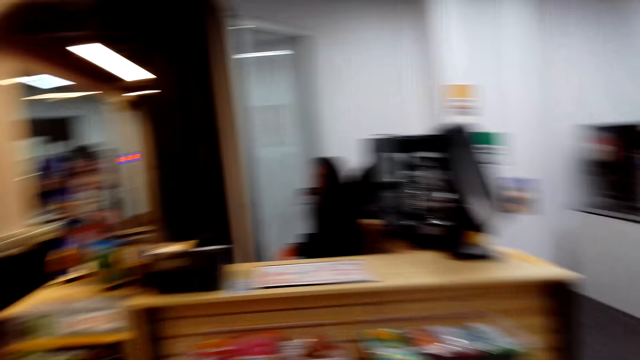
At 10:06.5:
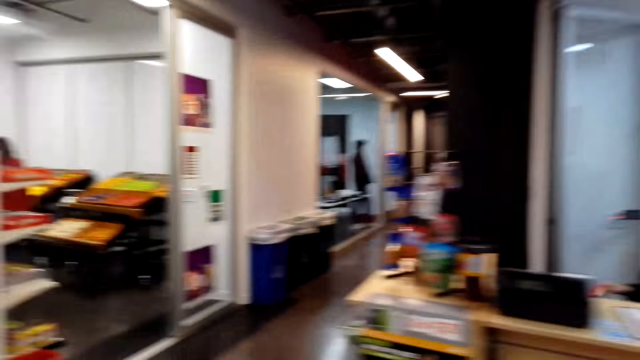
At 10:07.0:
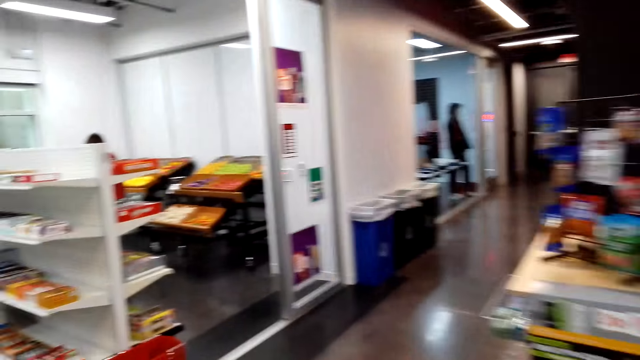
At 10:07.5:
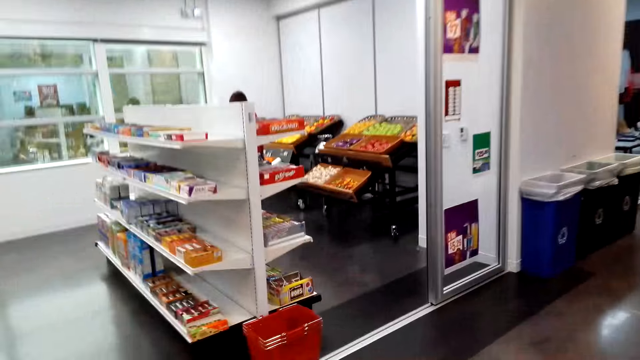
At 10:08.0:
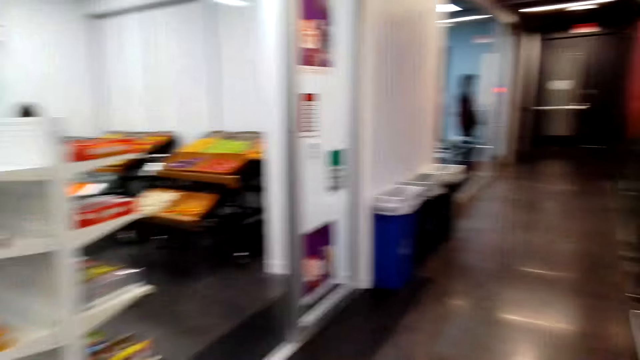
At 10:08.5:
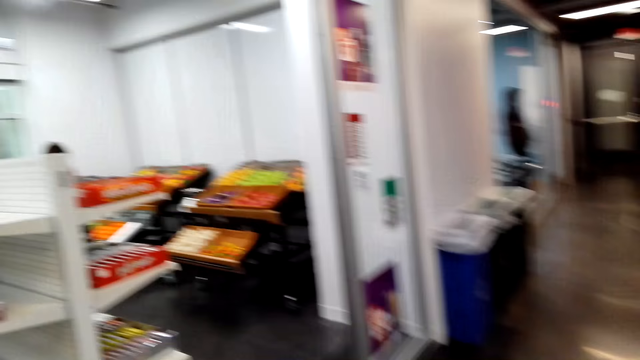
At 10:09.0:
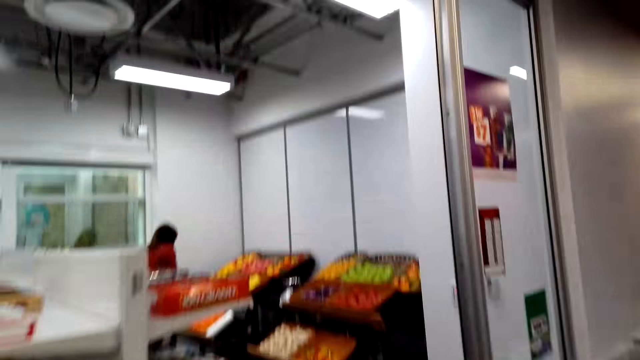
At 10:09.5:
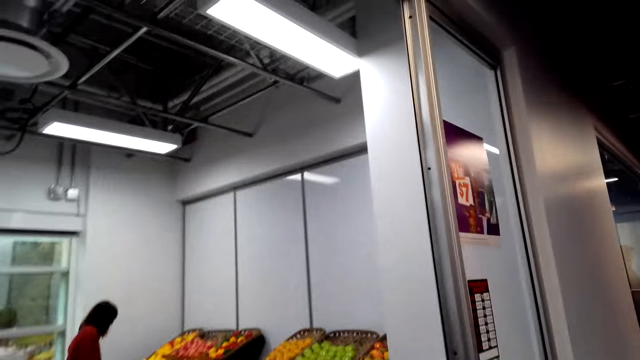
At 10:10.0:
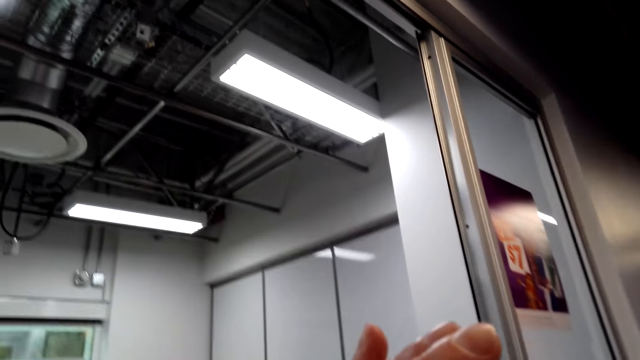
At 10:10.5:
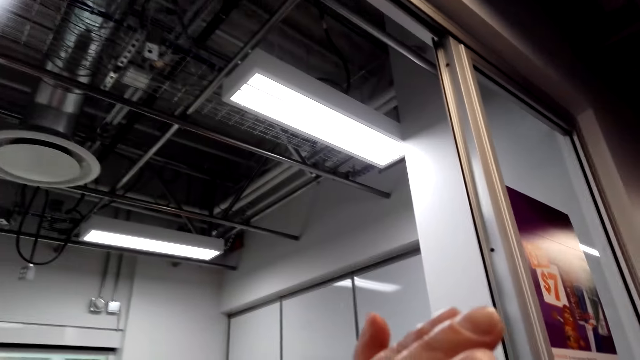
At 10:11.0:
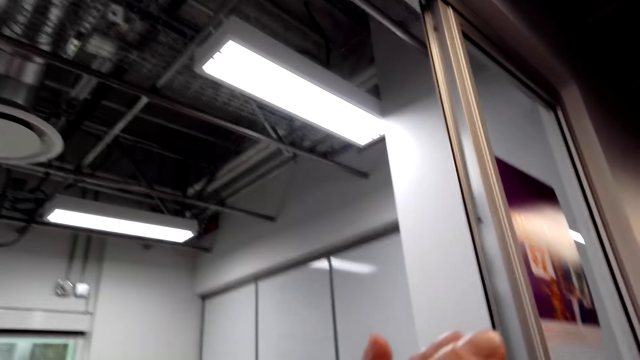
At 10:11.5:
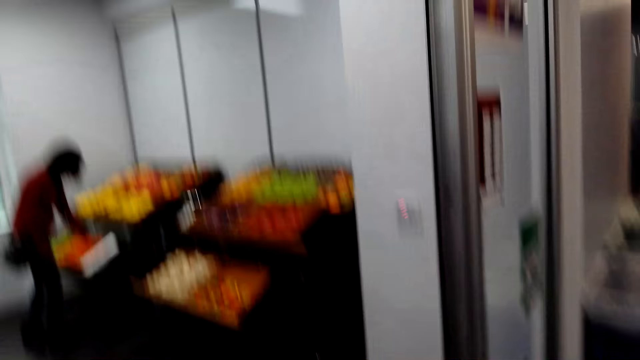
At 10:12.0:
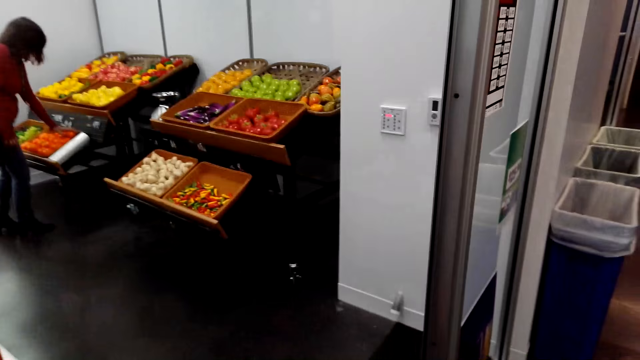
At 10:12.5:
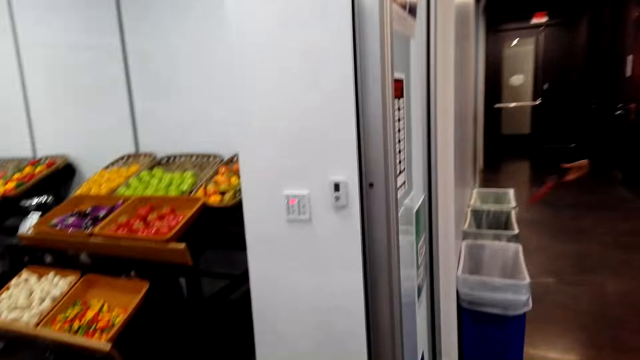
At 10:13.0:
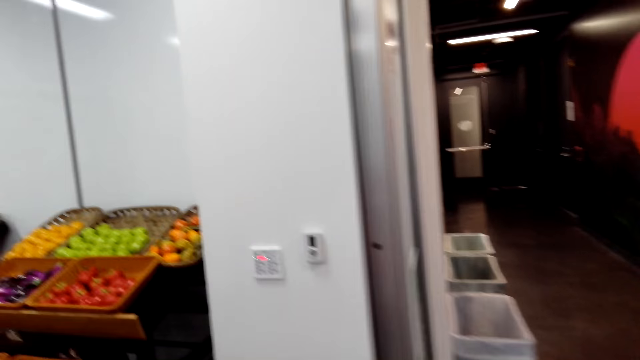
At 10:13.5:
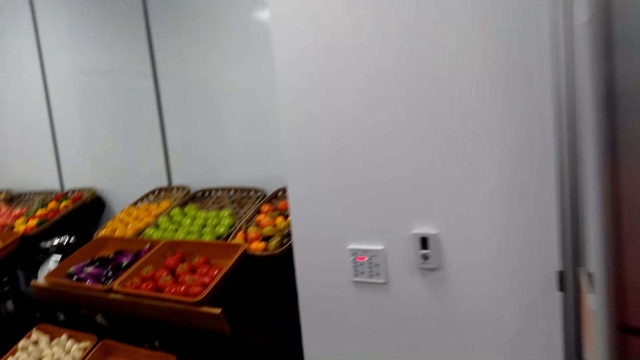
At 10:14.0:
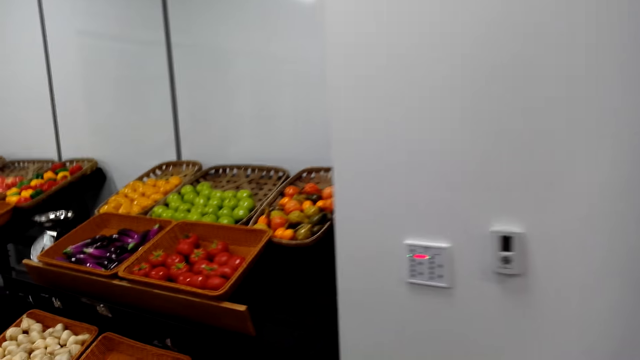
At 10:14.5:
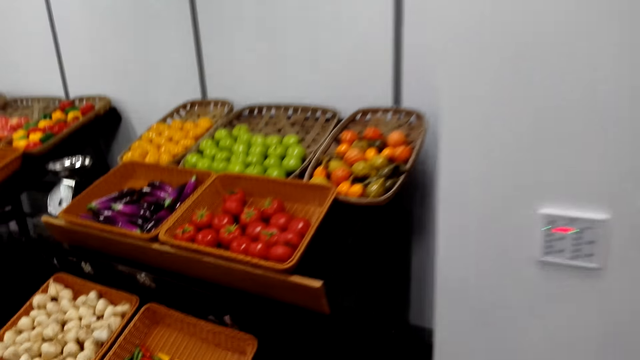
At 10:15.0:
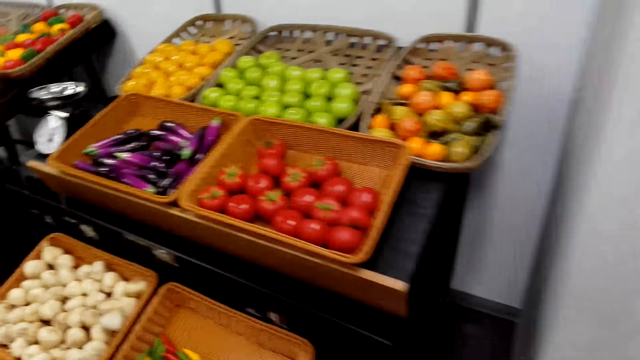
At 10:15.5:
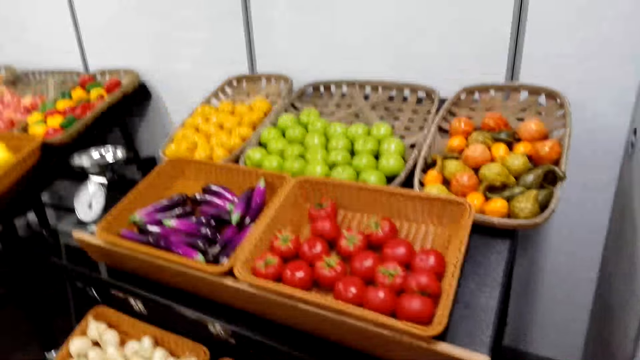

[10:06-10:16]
The camera wearer changes direction. They speak. They move a hand and move around. They drink from a bottle. They lower the bottle. They dump the bottle in the litter bin.

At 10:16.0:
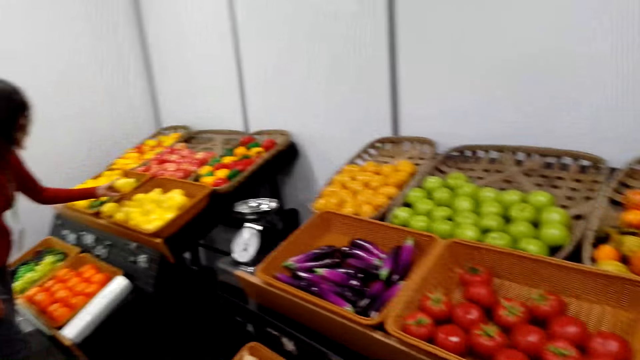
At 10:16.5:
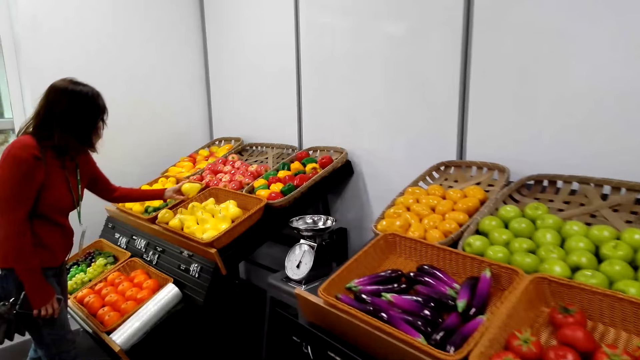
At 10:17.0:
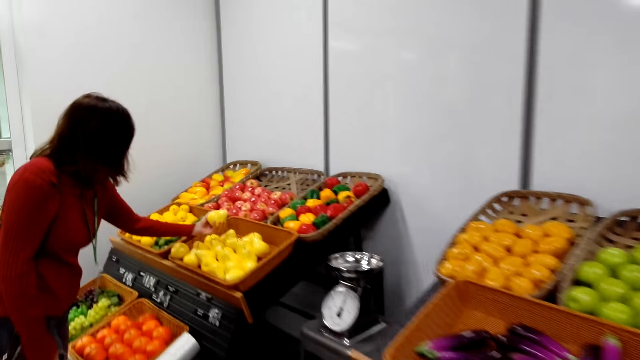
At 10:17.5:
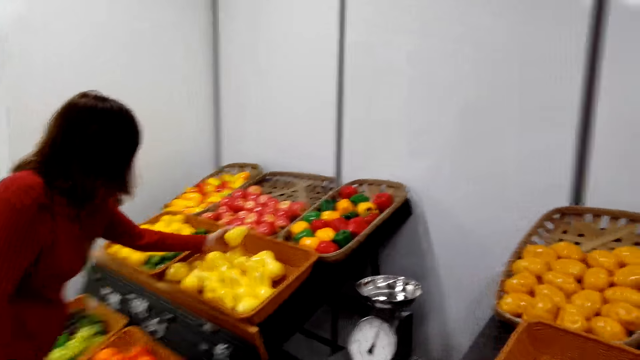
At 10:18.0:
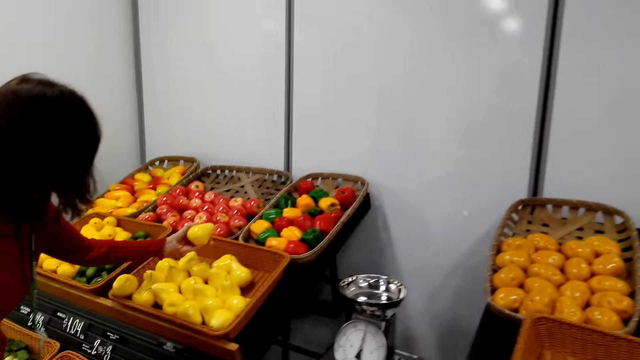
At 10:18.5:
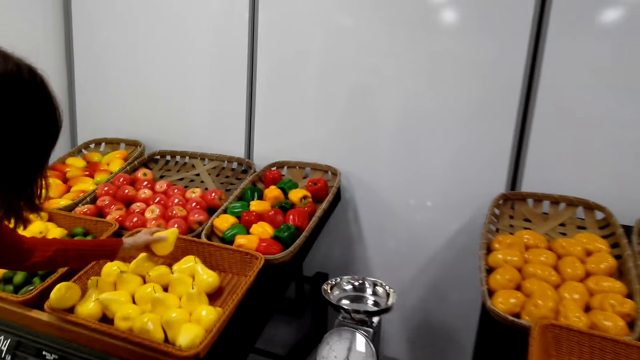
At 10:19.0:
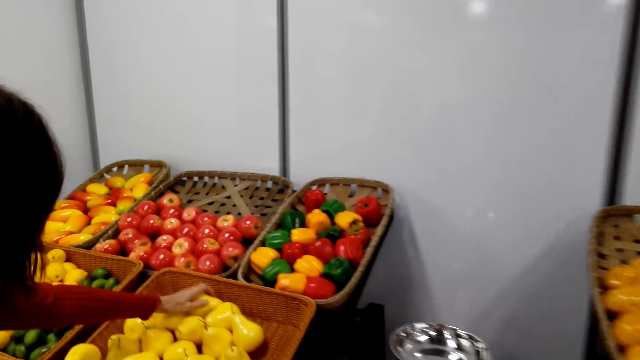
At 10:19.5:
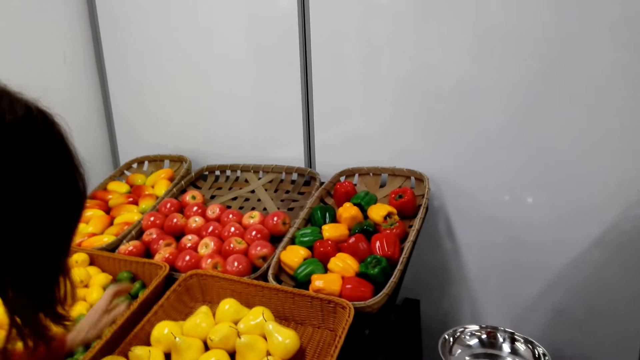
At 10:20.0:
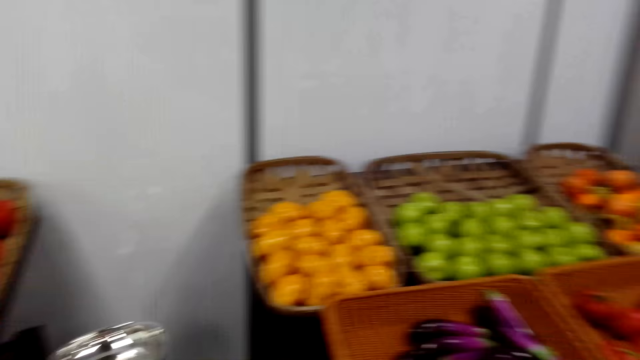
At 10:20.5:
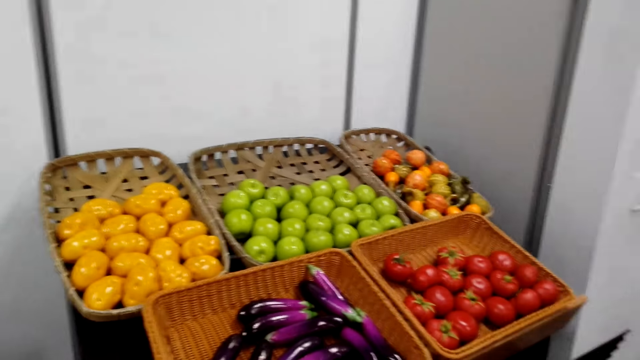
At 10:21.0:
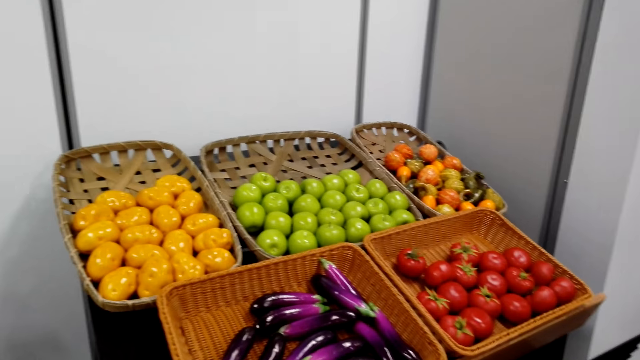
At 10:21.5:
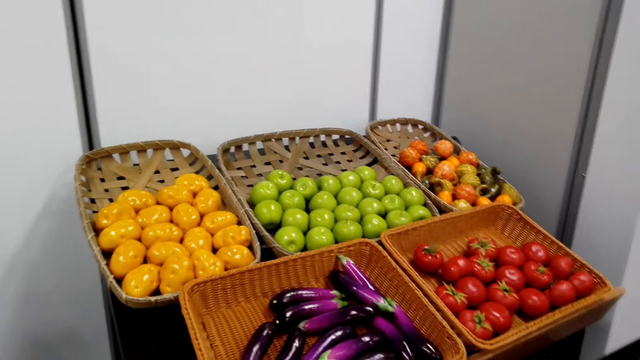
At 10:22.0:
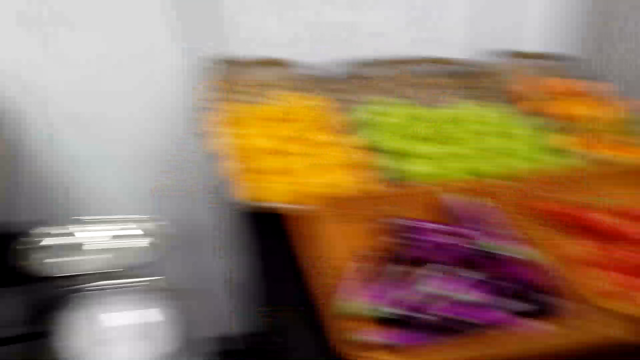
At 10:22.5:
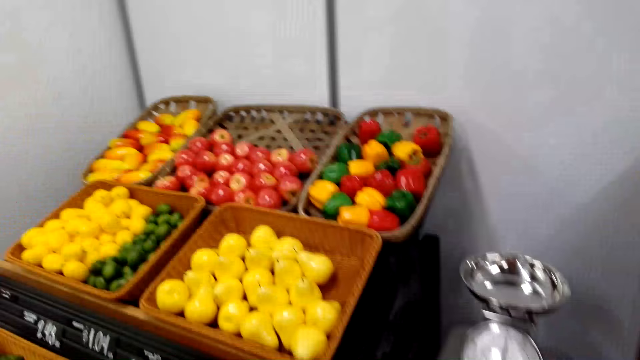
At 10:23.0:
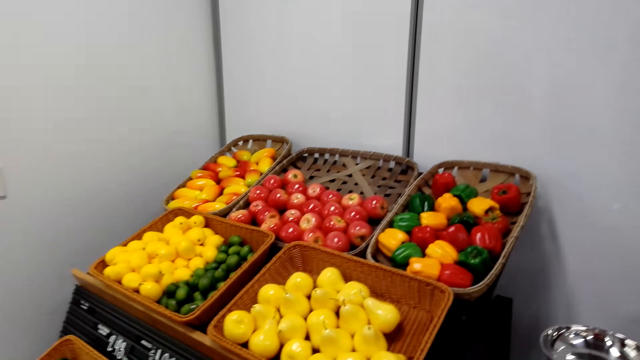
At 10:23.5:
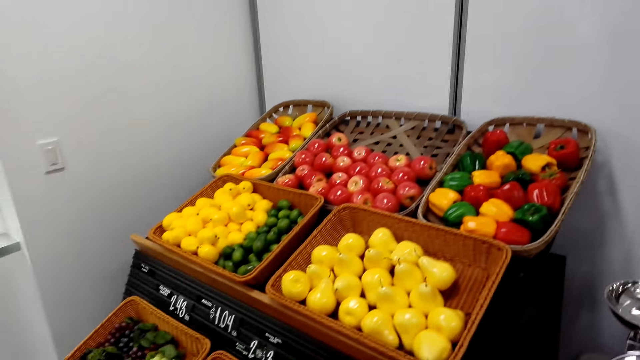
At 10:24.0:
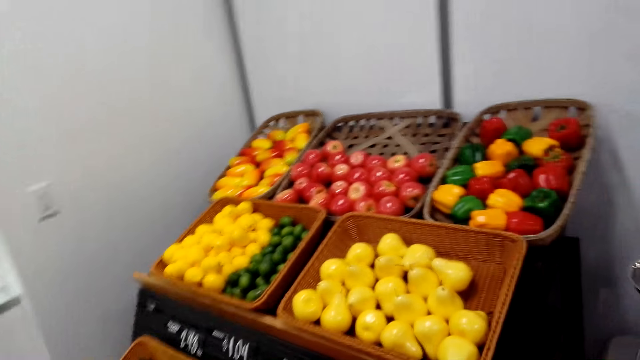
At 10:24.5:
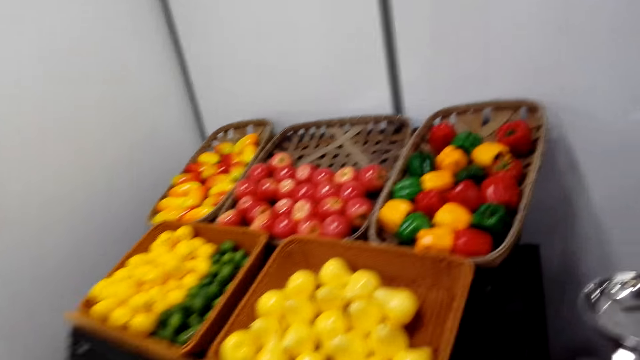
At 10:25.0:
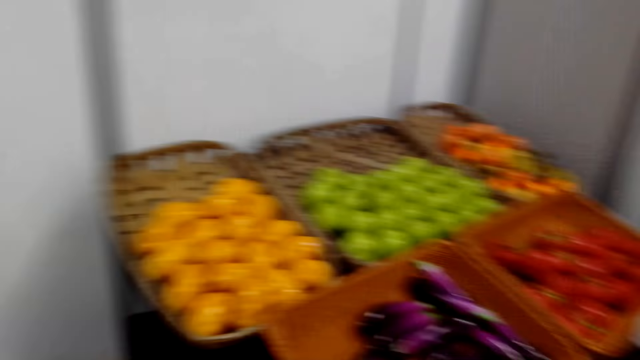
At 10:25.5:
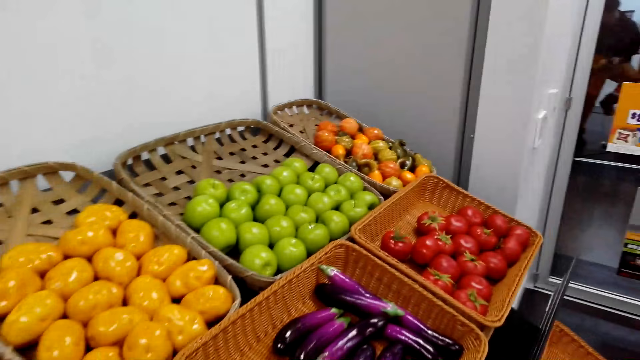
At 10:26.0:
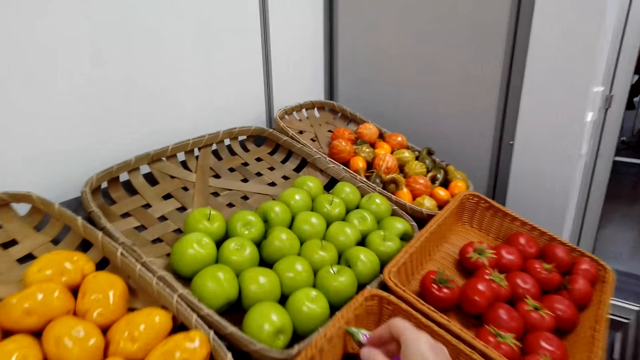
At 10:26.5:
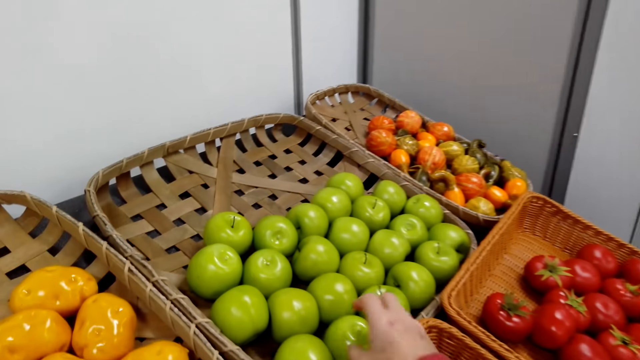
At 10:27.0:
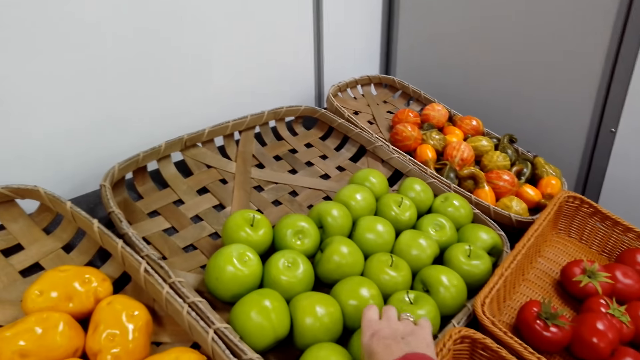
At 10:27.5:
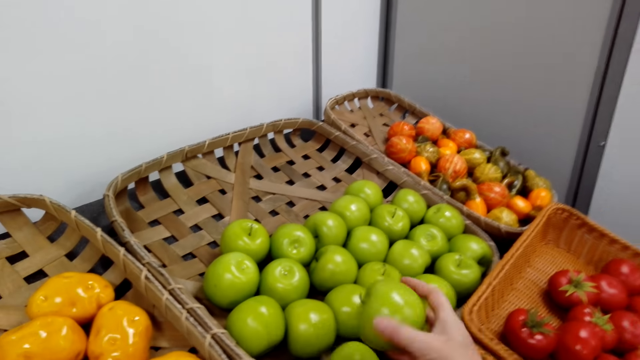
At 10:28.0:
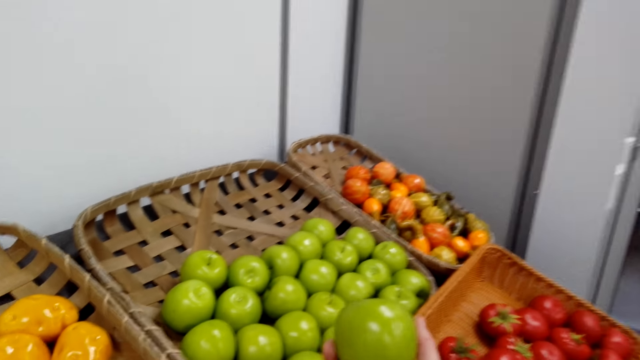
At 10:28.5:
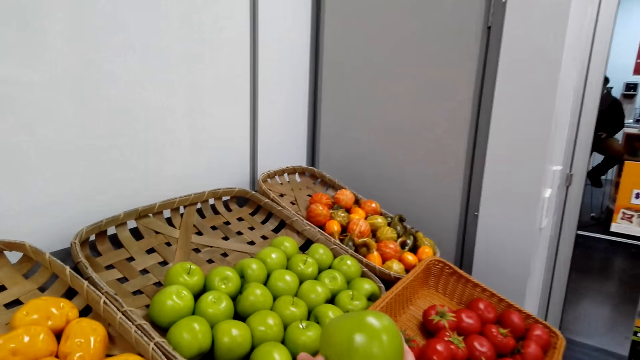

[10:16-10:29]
A lady holds a fruit. The lady touches fruits in the basket. The lady stares at the fruit. The lady speaks to the camera wearer. The lady puts the fruit in the basket. The camera wearer looks around. They speak to the lady. The lady speaks to the camera wearer. The camera wearer picks an apple from a basket. They speak to the lady.
